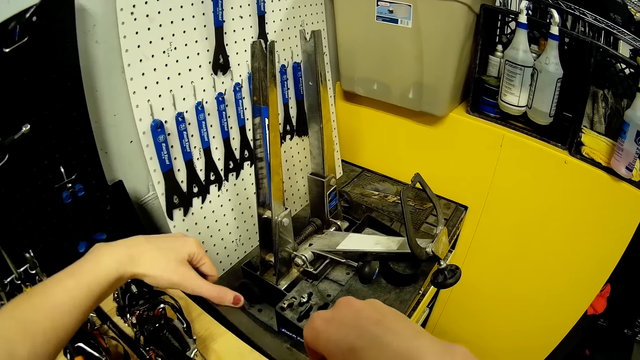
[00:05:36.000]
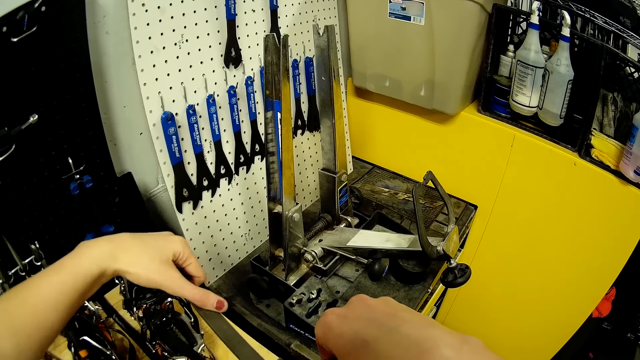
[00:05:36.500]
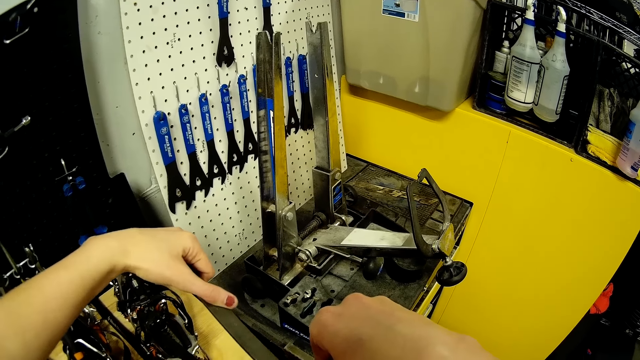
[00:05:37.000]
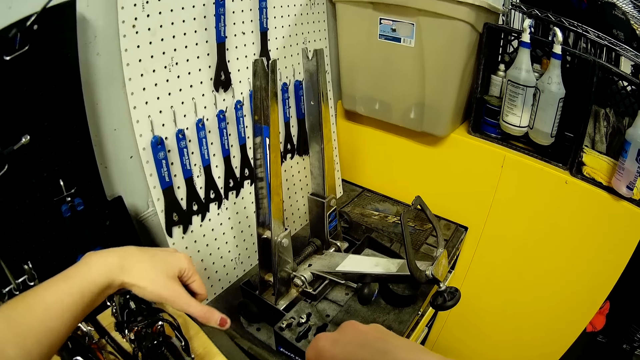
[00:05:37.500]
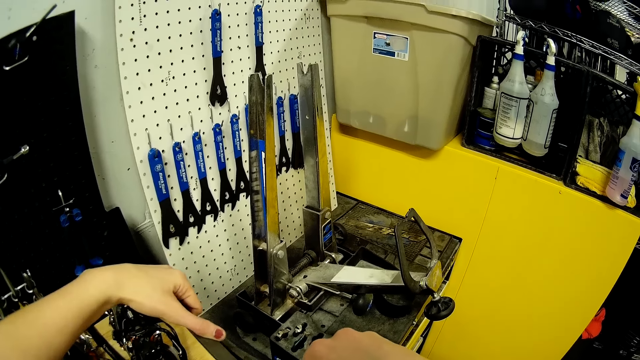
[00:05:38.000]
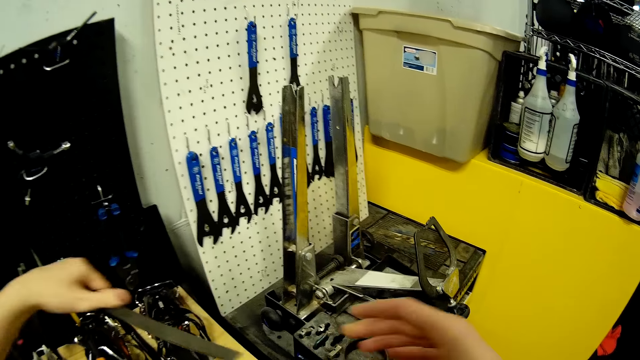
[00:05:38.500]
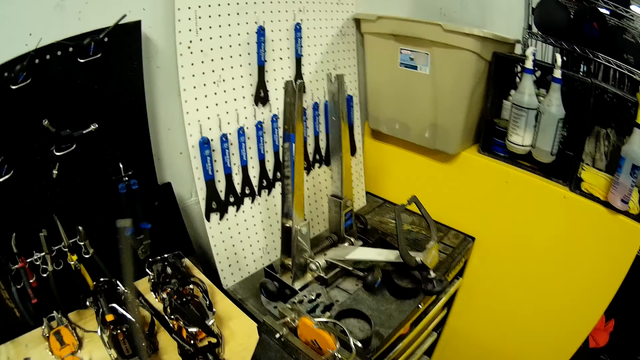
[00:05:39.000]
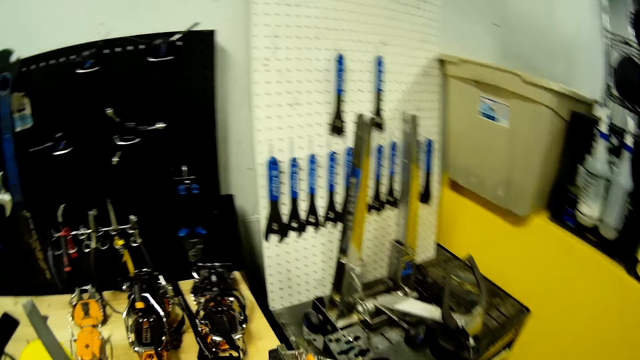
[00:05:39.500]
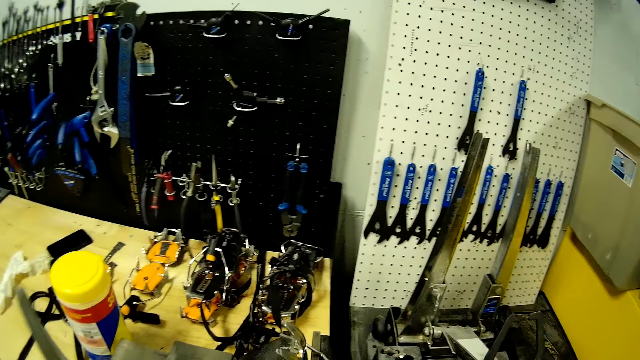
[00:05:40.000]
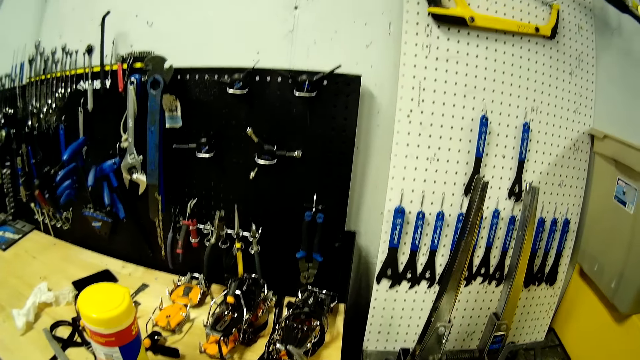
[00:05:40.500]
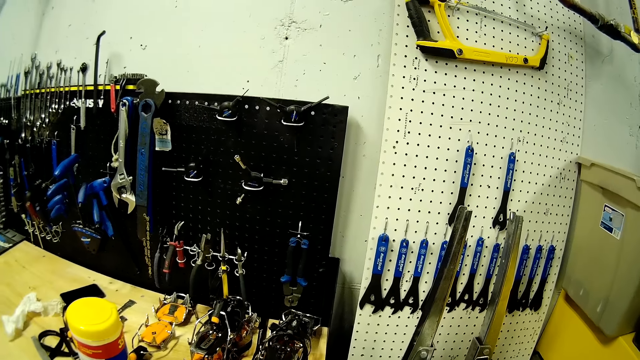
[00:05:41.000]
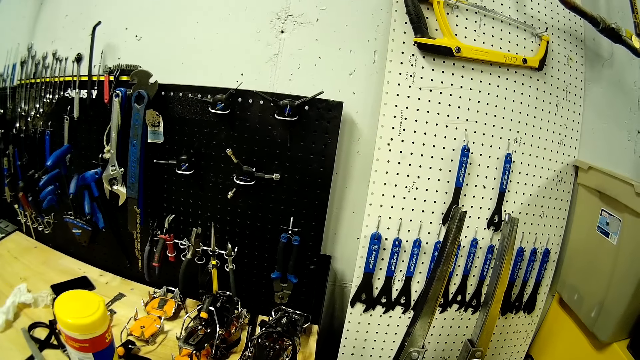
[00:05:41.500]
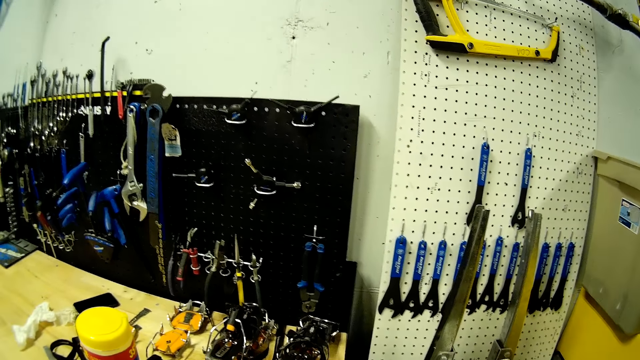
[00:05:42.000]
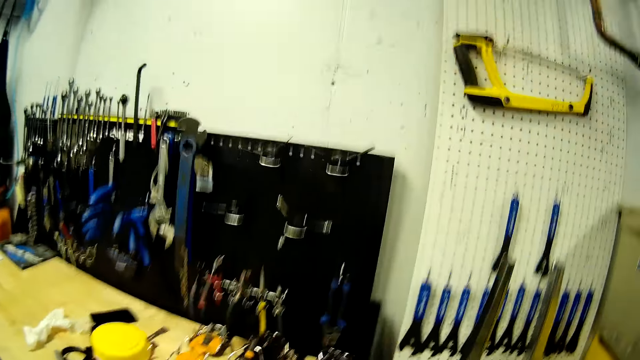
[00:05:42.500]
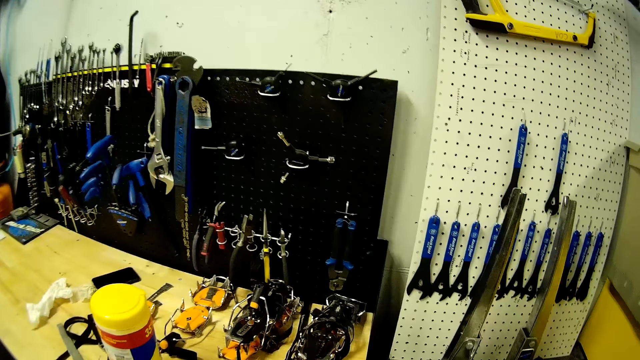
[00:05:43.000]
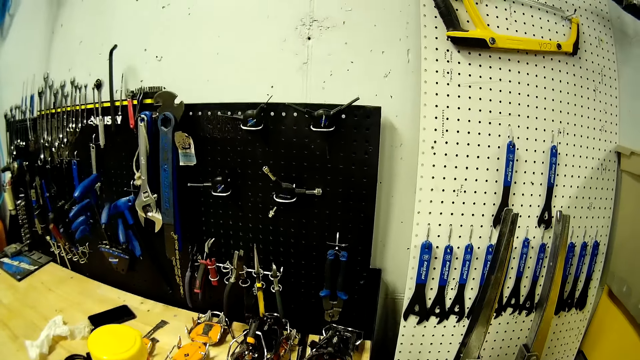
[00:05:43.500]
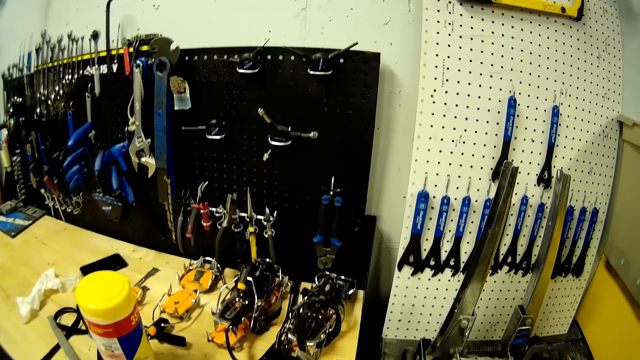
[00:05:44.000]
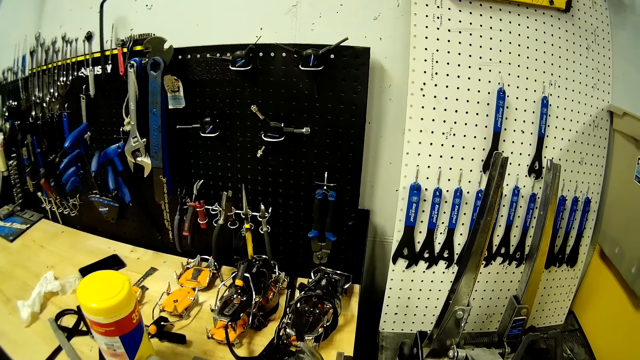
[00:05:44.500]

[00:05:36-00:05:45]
The camera wearer holds the file with her left hand. She holds the black diamond device with her right hand. She looks around.

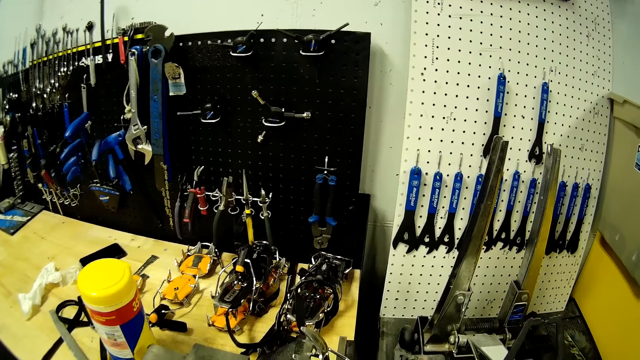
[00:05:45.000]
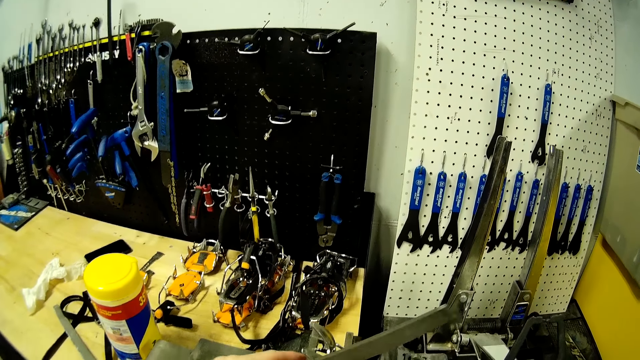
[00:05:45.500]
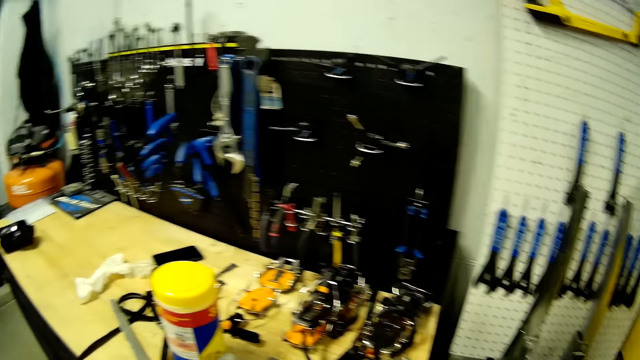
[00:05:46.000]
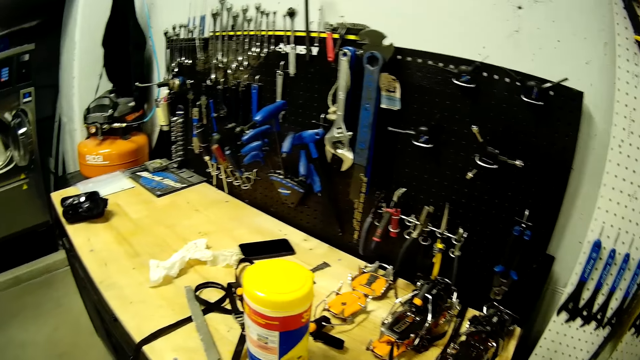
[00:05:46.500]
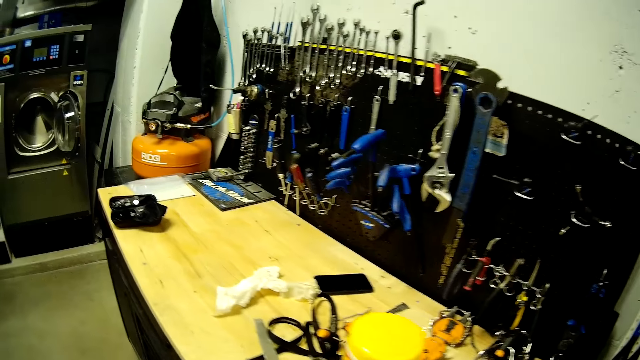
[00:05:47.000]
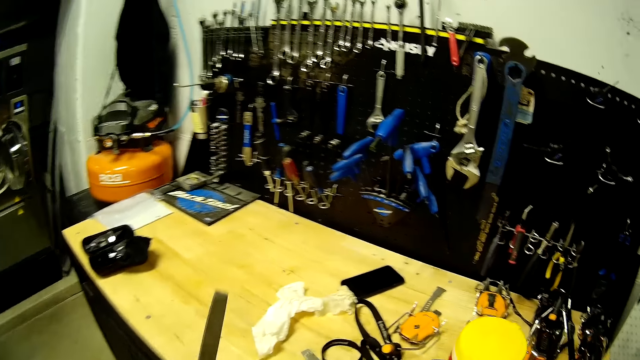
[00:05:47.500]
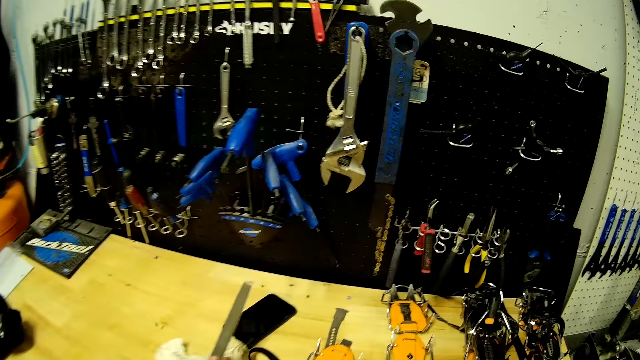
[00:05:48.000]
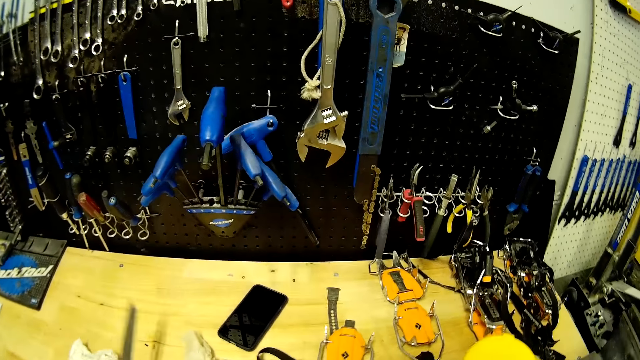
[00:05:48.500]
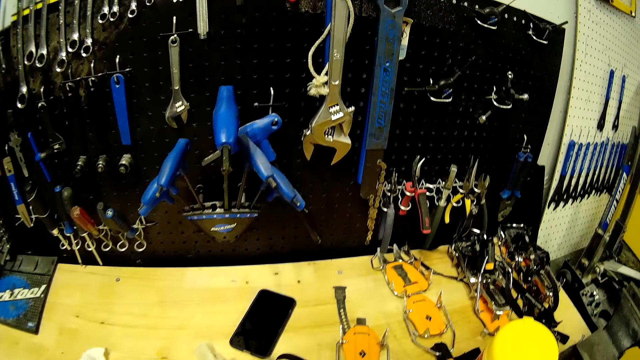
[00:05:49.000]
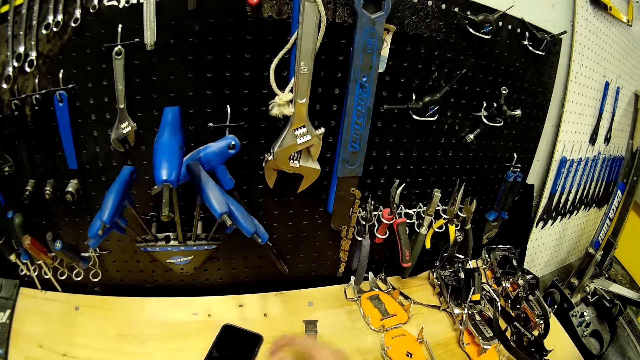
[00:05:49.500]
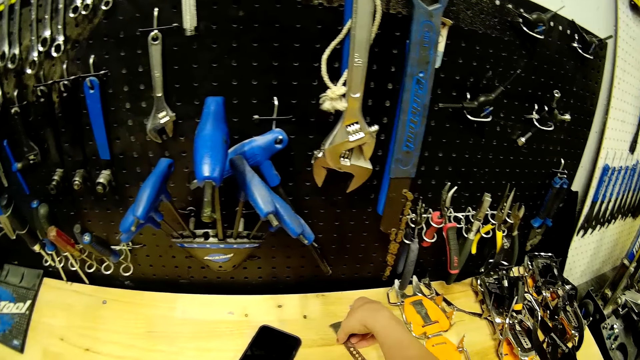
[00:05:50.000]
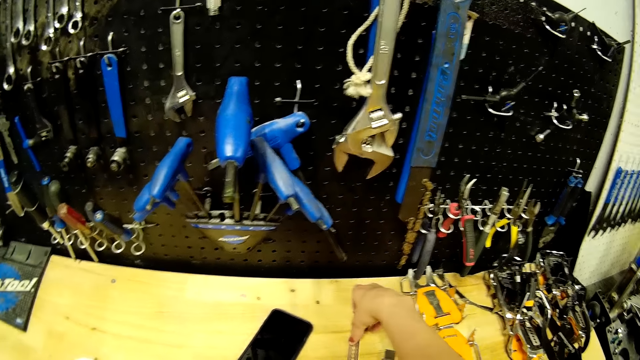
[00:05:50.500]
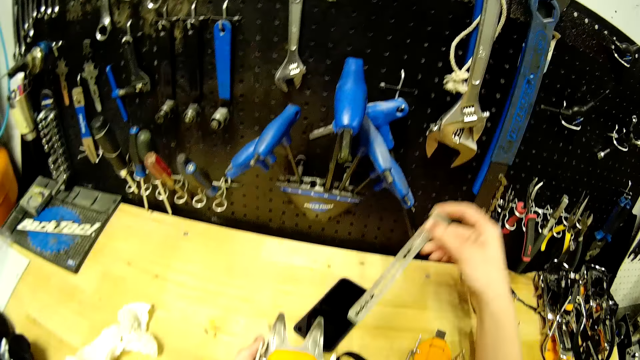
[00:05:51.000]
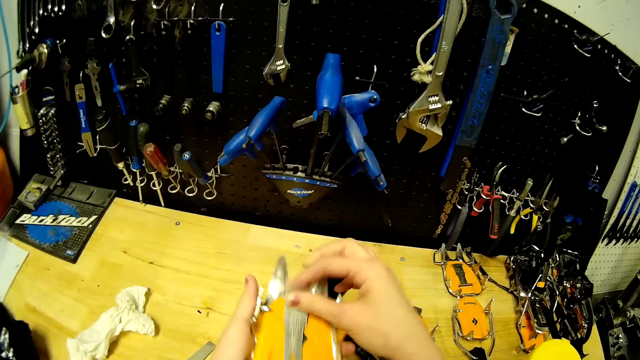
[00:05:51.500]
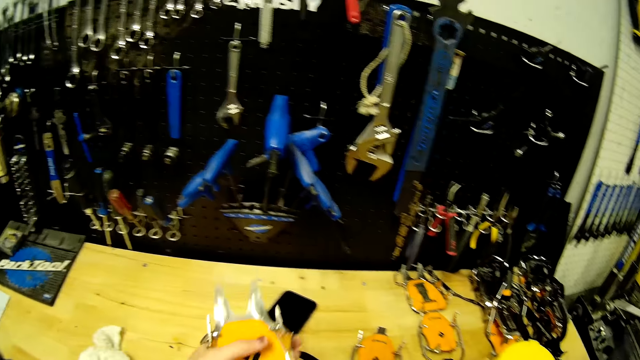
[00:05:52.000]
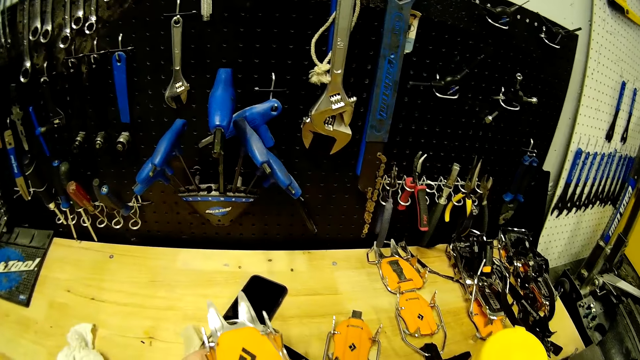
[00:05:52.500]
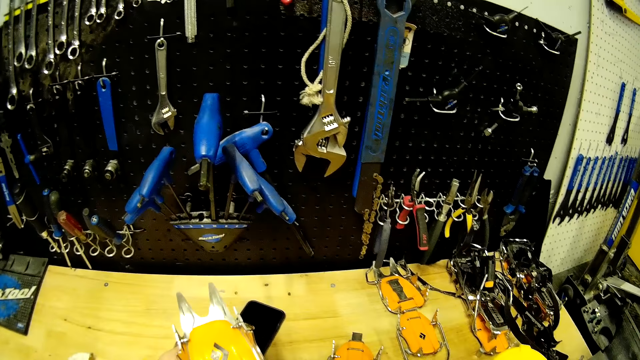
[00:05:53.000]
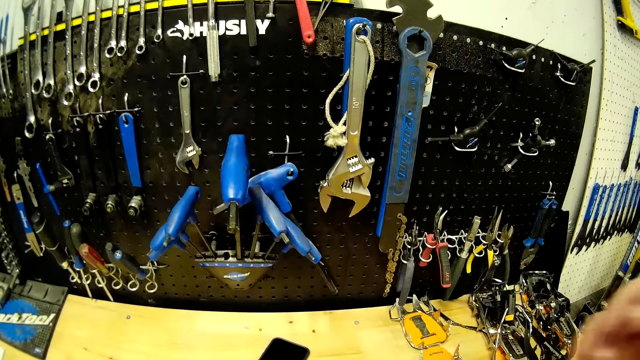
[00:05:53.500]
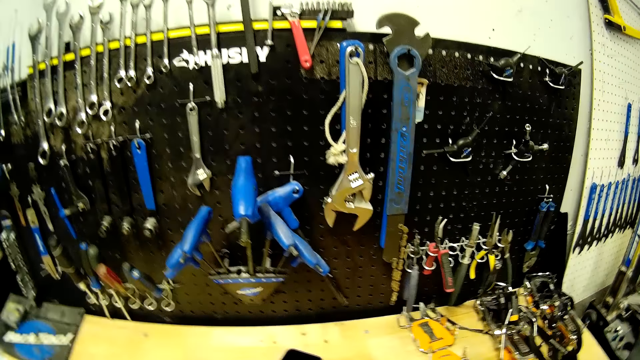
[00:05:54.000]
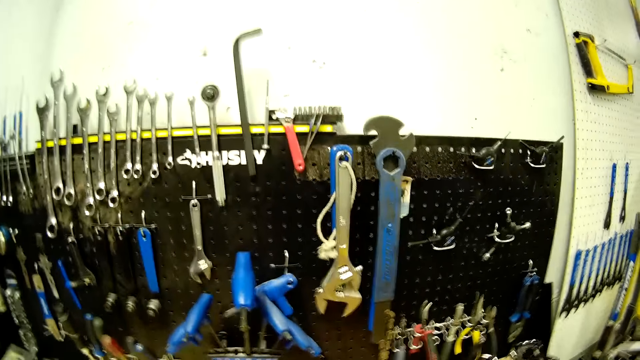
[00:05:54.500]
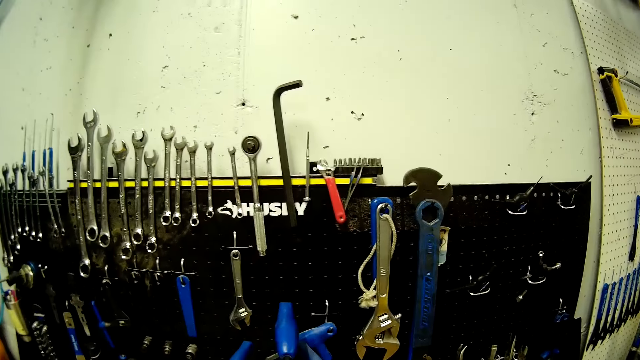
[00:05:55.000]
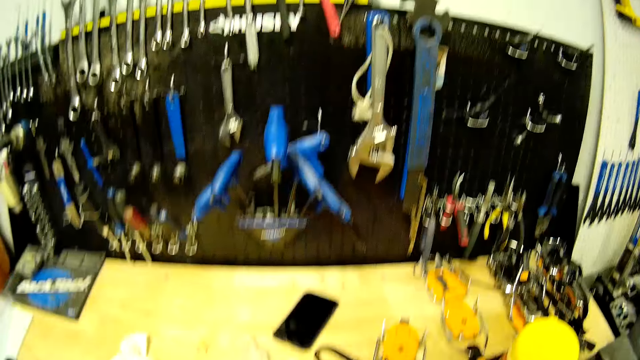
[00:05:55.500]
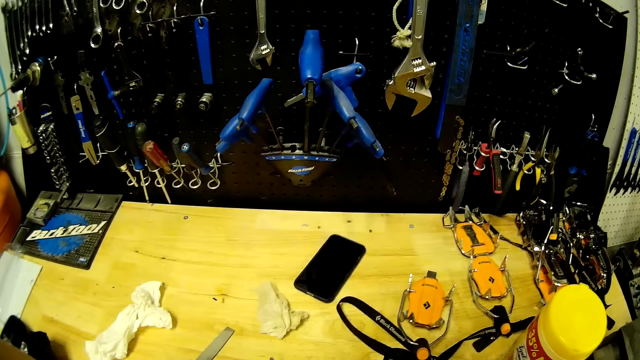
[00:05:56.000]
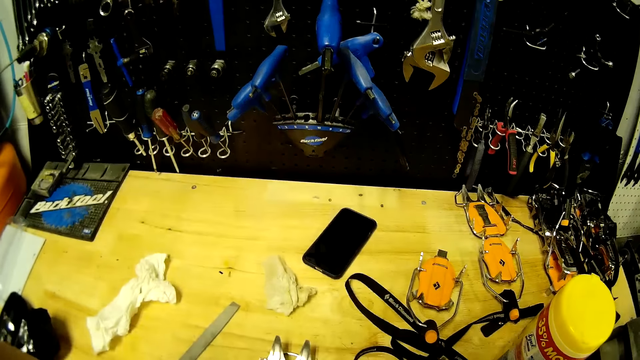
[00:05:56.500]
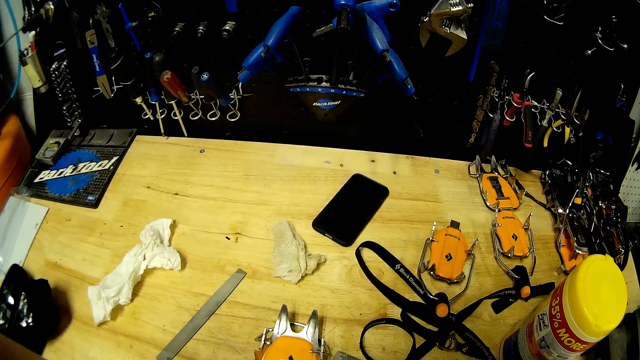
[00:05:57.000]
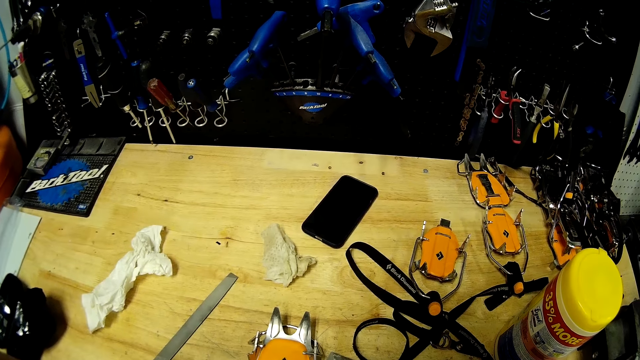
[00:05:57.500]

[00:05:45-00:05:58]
The camera wearer sharpens something. She moves the hand and walks beside the table. She moves a paper on the table with her left hand. She picks part of something. She picks up a ruler from the table with her right hand. She fixes the part to something. She measures the black diamond device in her left hand with the ruler in her right hand. She holds something. She adjusts the camera. She stares at the tools.
